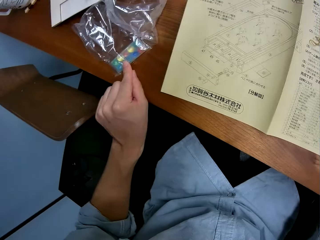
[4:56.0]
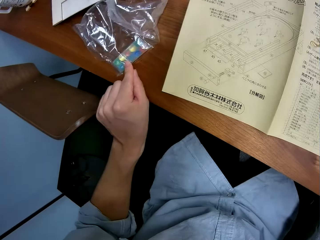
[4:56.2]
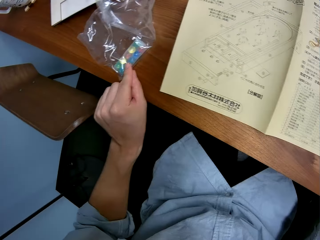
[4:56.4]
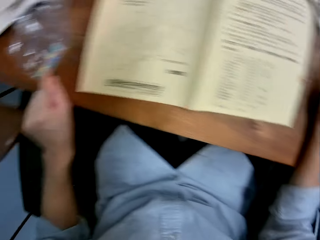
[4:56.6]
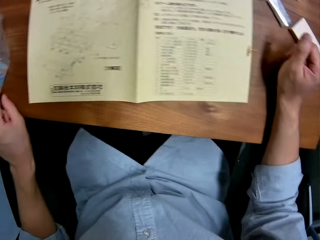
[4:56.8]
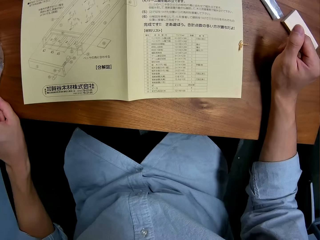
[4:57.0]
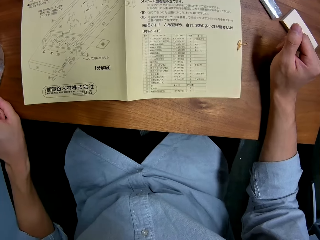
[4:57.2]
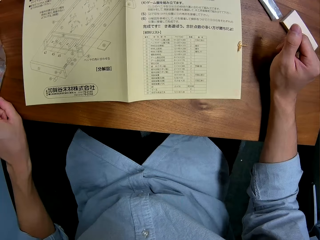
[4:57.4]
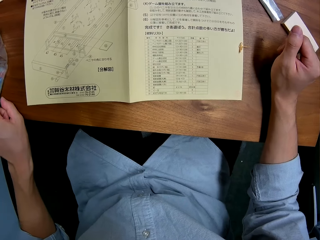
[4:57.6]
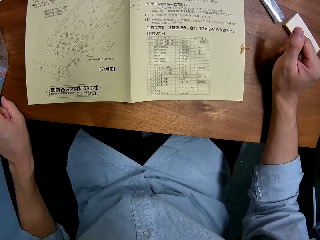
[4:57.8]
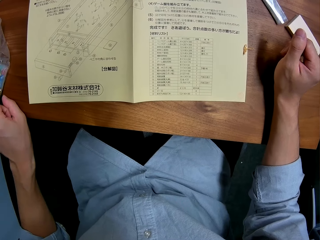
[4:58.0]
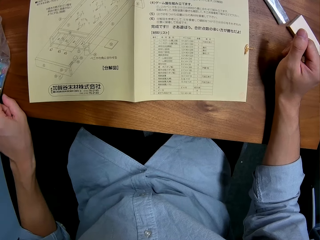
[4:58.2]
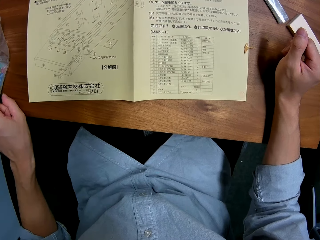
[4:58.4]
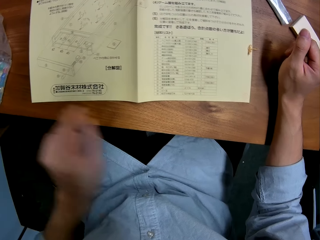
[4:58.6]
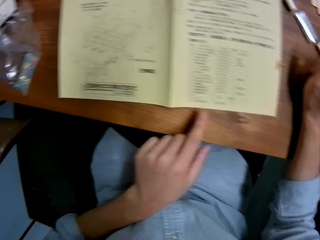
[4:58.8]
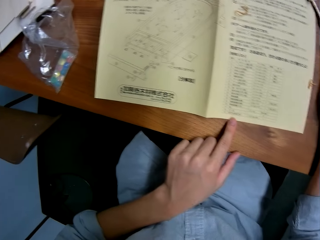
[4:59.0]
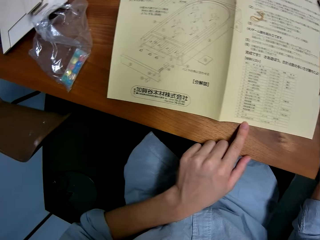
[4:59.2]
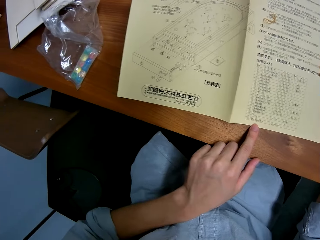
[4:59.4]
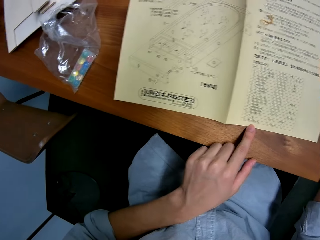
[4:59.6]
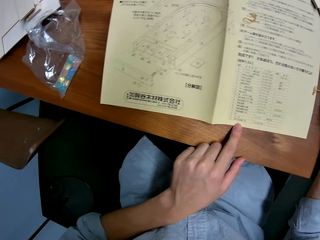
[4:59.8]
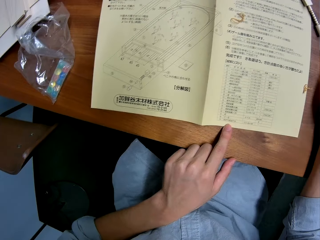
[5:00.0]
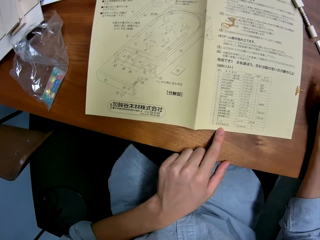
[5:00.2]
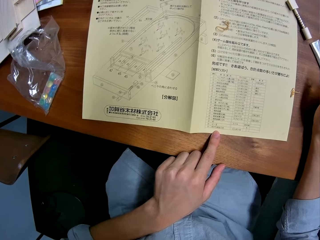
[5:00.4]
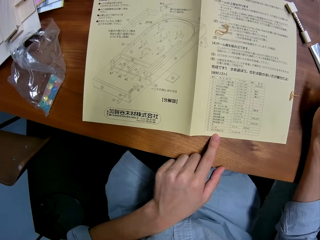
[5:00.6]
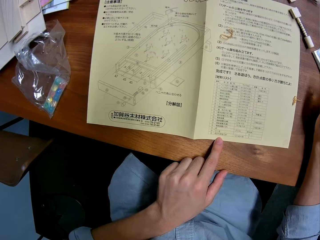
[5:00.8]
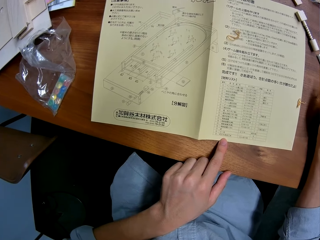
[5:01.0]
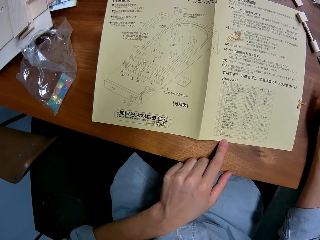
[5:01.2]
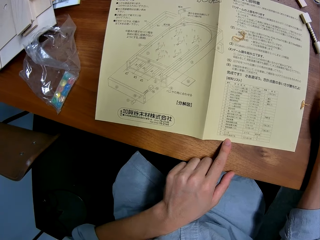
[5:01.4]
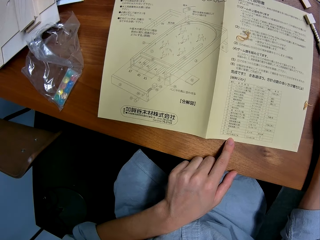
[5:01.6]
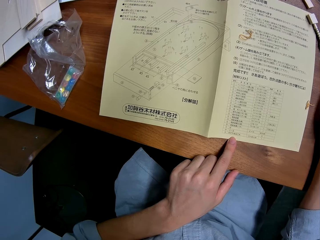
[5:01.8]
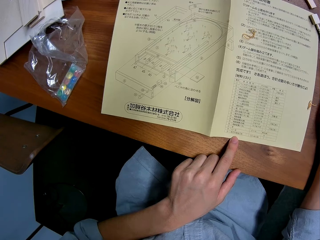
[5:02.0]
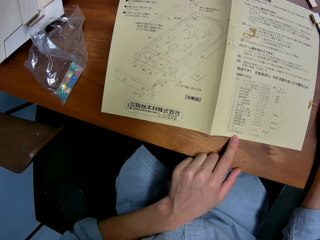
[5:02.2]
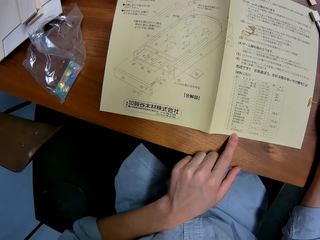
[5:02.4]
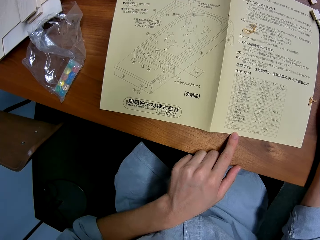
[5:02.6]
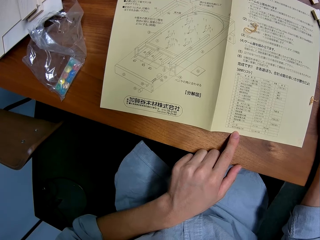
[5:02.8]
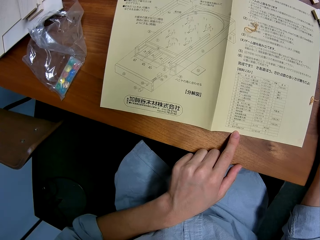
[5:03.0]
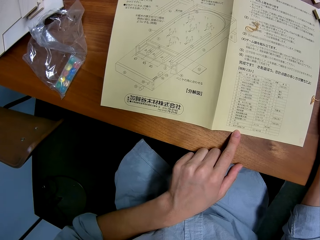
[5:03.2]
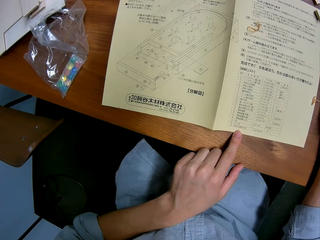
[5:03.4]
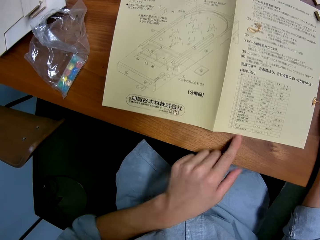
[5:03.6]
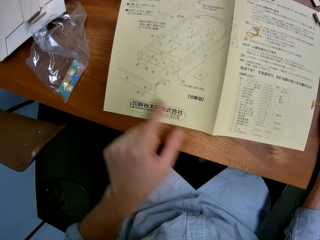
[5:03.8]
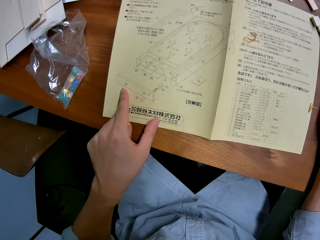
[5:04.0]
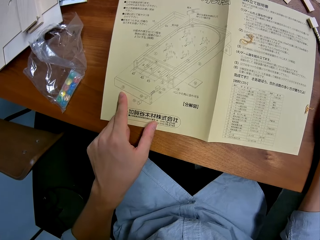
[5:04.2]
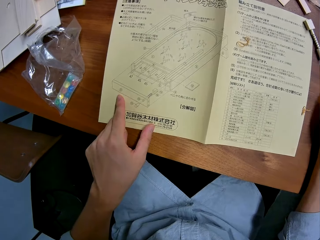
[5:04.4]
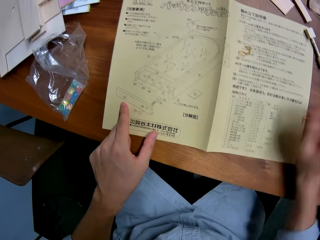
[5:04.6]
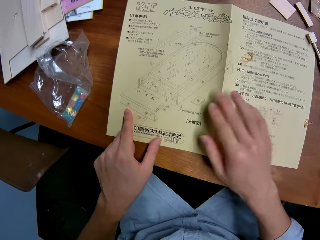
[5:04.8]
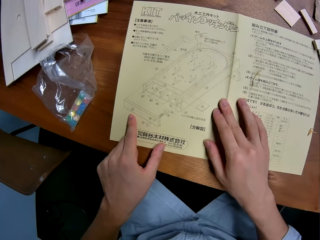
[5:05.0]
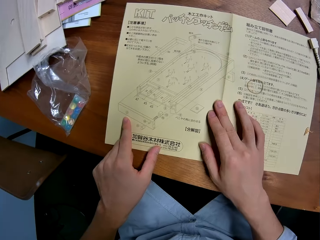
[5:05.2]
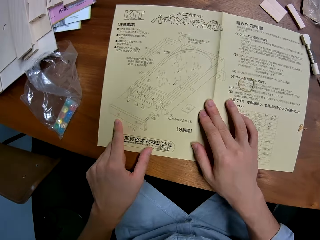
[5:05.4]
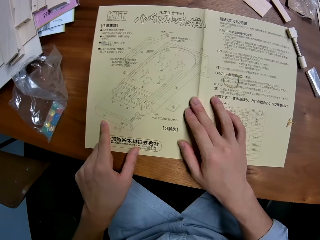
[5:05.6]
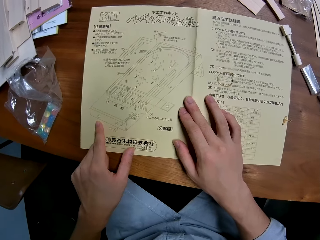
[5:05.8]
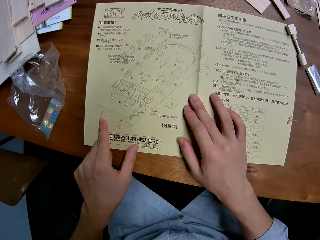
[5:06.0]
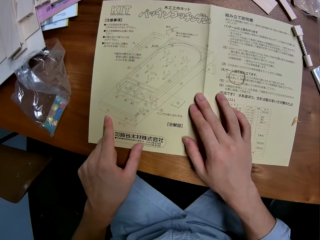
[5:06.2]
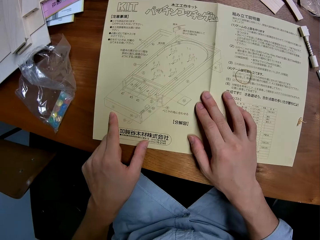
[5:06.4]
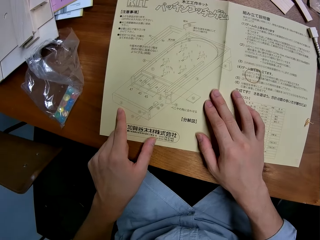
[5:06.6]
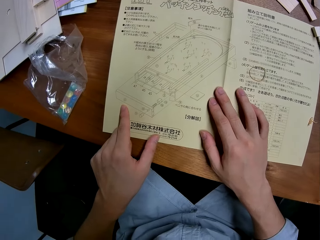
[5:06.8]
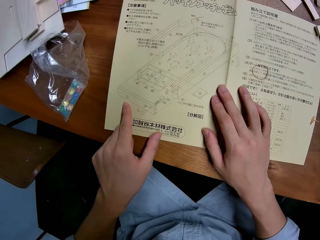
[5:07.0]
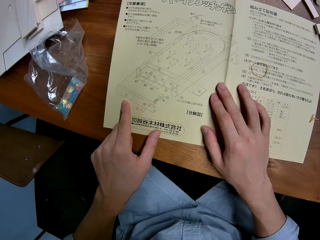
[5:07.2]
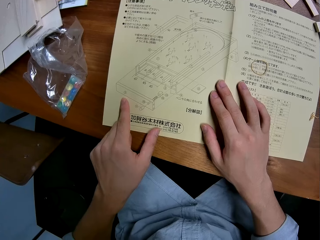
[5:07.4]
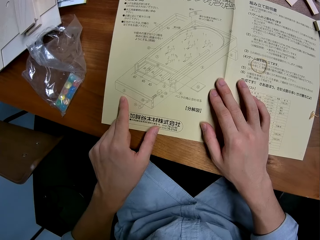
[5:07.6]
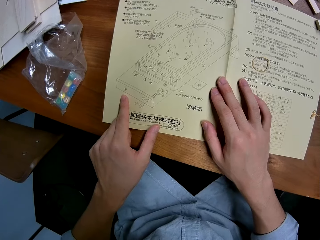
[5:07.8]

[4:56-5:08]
The camera wearer touches the plastic packaging. He reads the paper. He points to the paper on the table. He puts his finger on the paper. He moves his finger. He puts his hand on the paper.

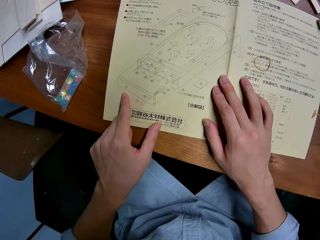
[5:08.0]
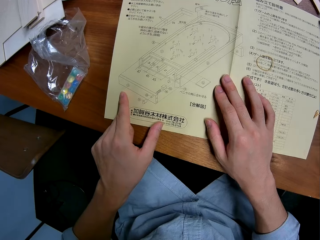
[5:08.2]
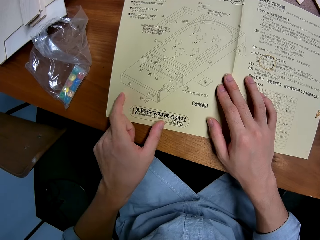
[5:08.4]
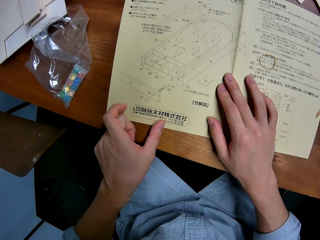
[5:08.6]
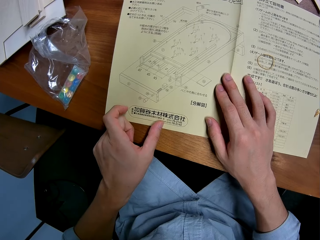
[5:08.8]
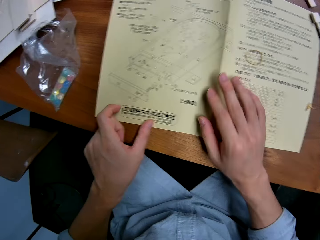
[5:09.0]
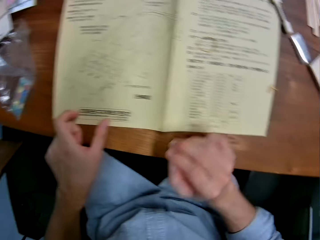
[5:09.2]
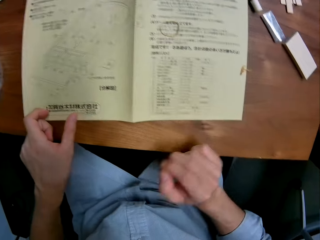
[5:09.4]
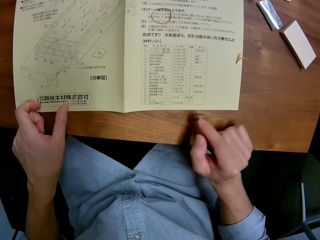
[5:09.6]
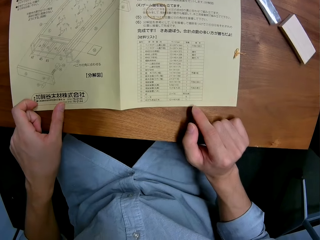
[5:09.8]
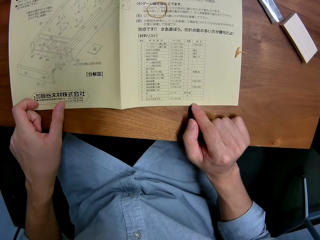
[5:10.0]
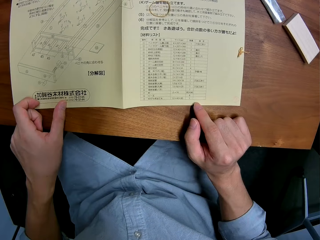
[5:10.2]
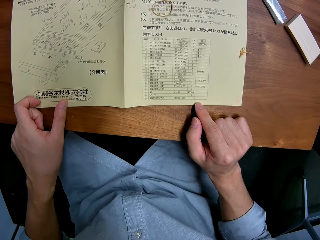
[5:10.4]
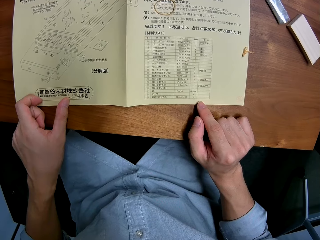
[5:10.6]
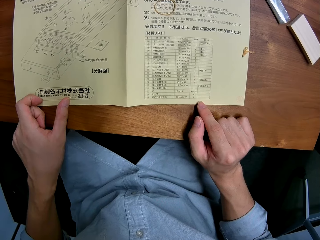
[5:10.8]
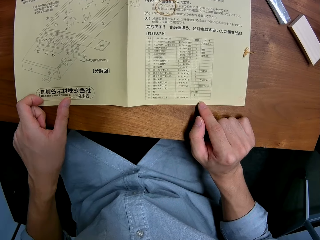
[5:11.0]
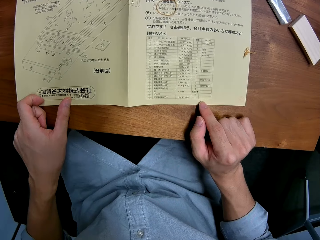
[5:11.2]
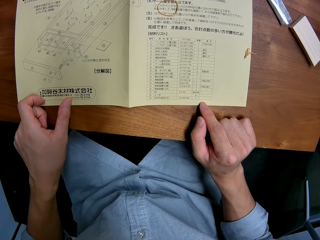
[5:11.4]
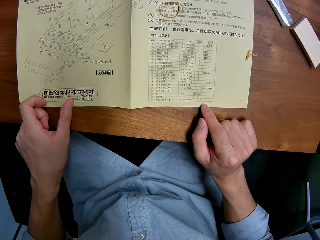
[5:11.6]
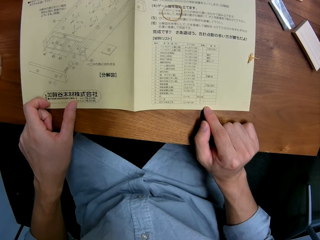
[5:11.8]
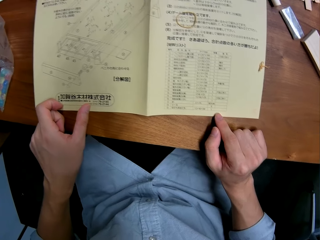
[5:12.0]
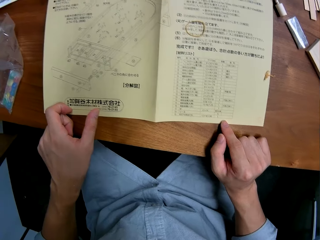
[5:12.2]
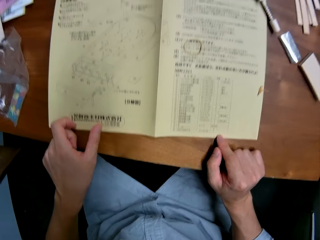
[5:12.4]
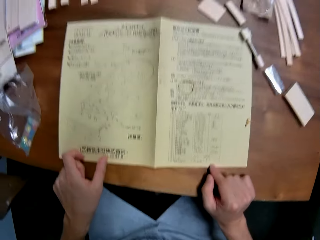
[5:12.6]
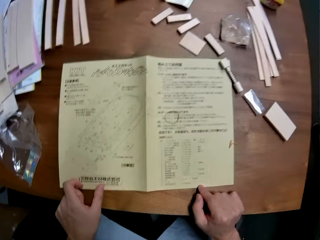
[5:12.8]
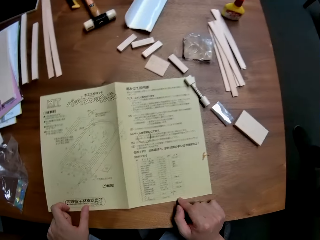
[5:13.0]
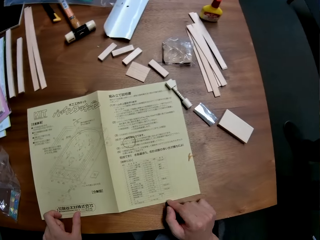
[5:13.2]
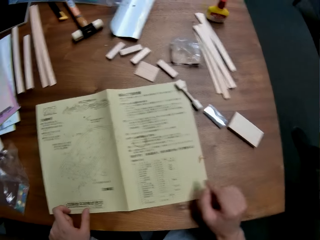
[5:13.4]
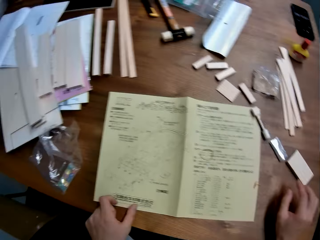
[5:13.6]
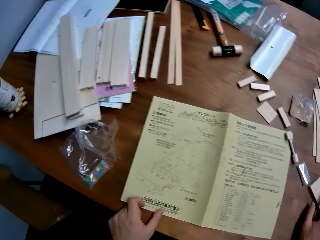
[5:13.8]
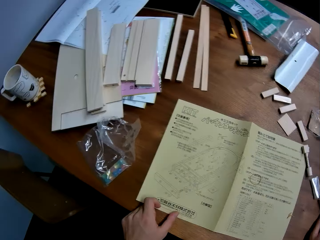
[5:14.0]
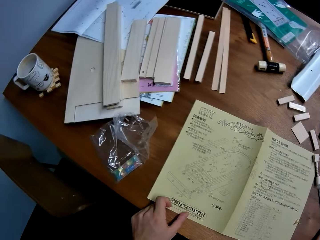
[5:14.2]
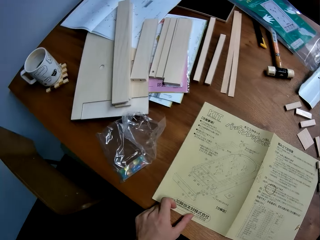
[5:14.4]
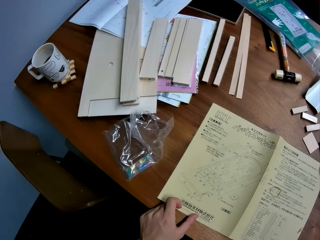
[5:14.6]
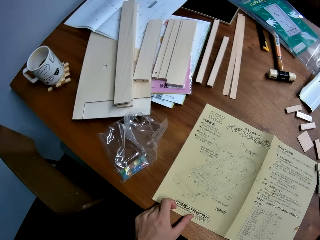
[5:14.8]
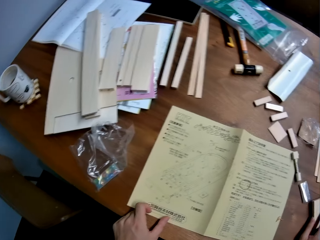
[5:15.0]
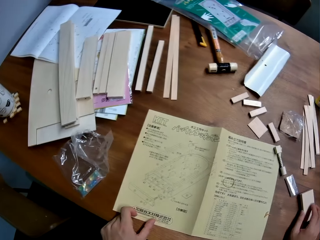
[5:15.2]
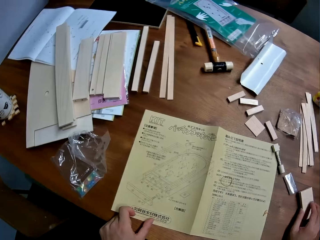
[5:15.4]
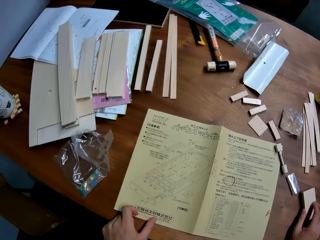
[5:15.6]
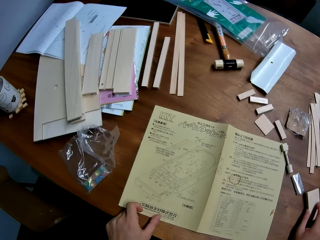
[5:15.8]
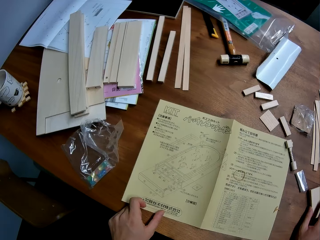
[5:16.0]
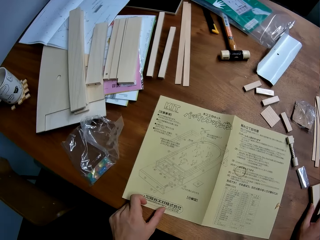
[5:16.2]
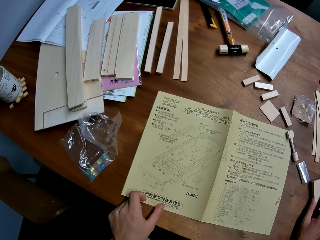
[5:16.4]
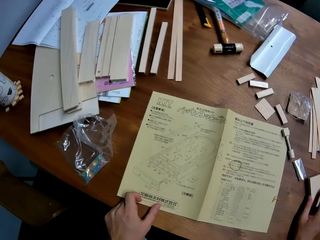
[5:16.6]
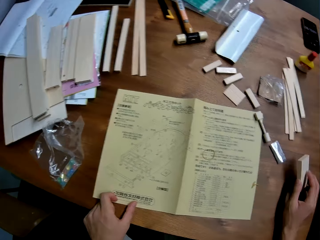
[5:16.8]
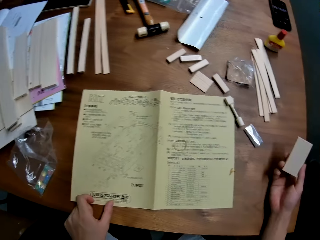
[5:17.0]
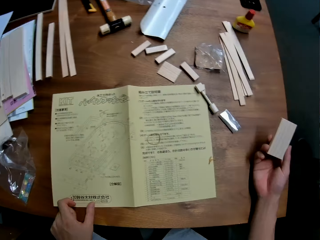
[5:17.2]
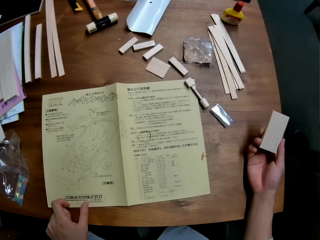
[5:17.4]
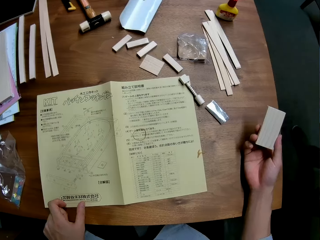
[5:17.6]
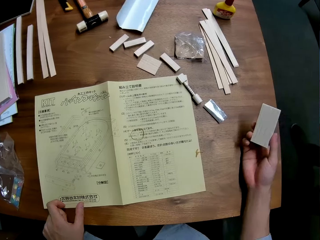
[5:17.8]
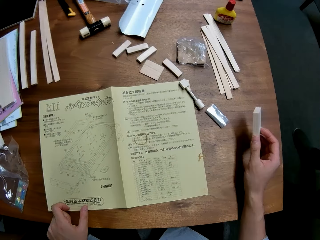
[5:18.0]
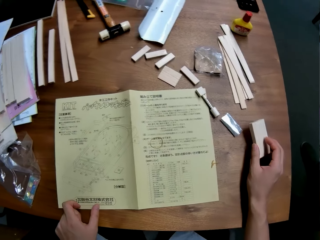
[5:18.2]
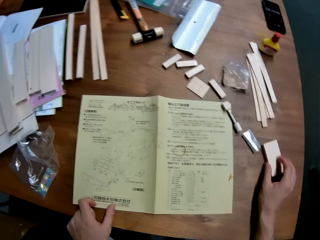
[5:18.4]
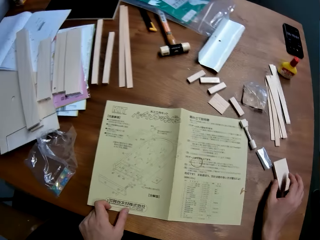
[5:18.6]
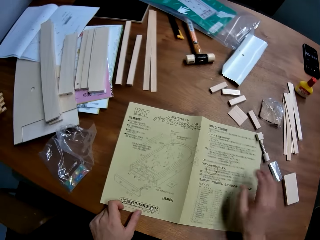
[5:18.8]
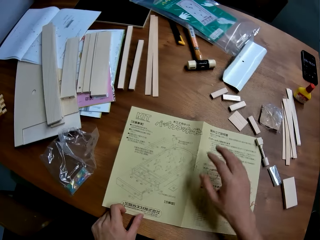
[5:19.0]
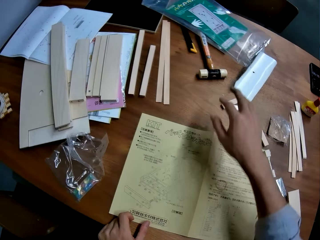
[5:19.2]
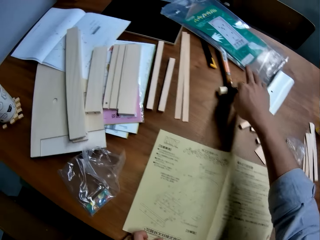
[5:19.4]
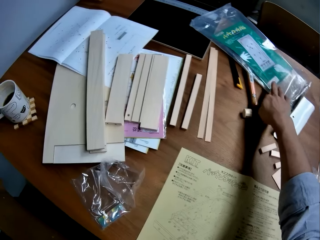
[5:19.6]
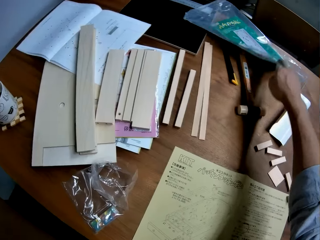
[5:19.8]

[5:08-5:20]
The camera wearer removes his hand from the paper. He puts his finger on the paper. He looks around the table. He examines a piece of wood. He picks up the piece of wood. He holds the piece of wood. He puts down the piece of wood. He stretches his hand towards the plastic packaging.
